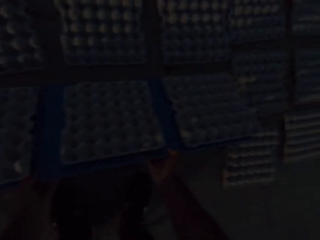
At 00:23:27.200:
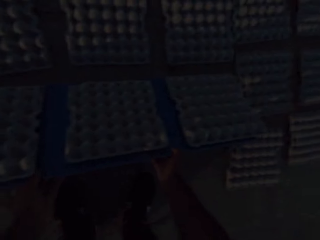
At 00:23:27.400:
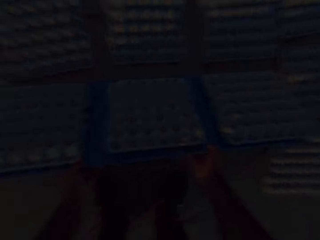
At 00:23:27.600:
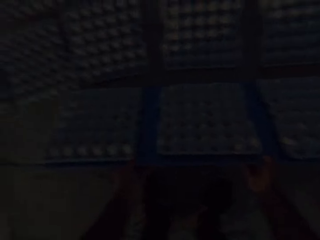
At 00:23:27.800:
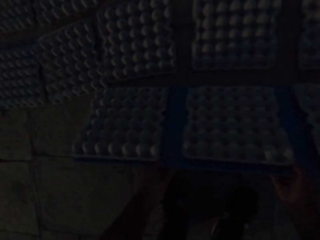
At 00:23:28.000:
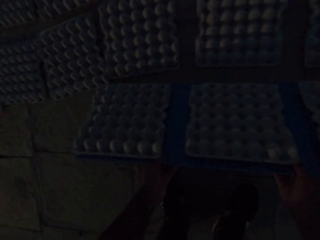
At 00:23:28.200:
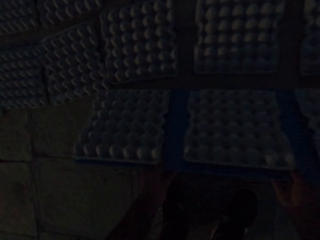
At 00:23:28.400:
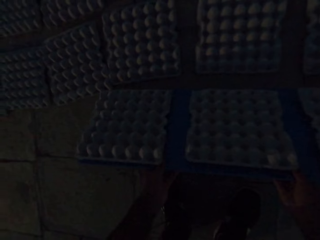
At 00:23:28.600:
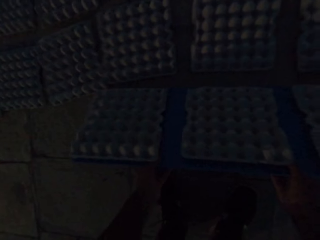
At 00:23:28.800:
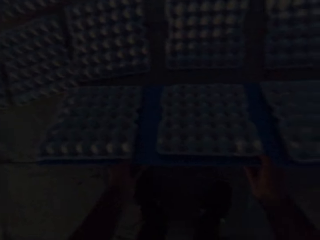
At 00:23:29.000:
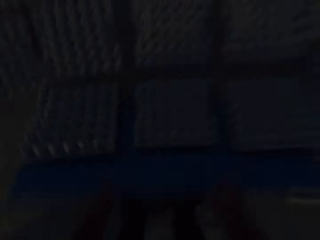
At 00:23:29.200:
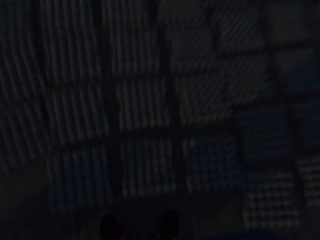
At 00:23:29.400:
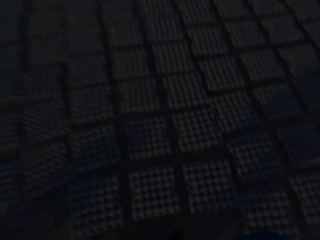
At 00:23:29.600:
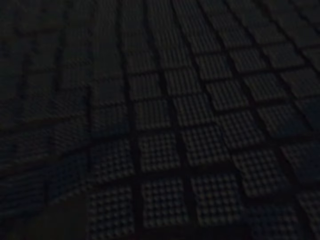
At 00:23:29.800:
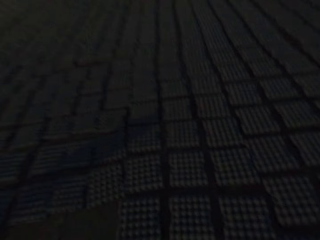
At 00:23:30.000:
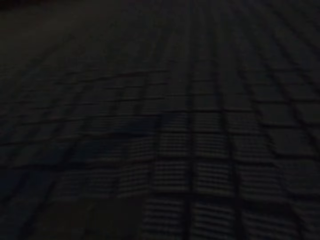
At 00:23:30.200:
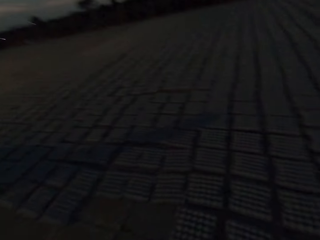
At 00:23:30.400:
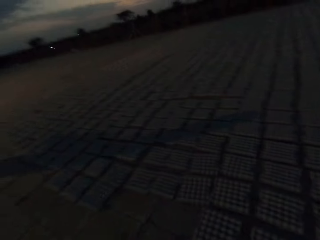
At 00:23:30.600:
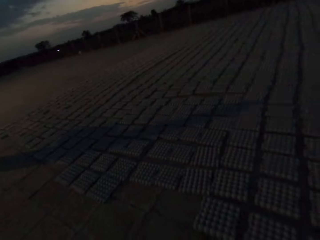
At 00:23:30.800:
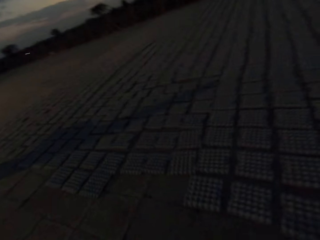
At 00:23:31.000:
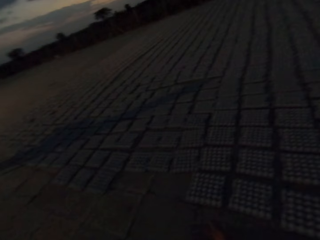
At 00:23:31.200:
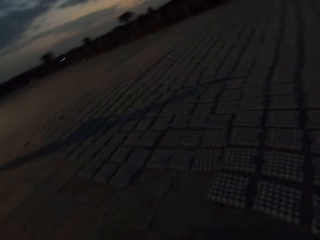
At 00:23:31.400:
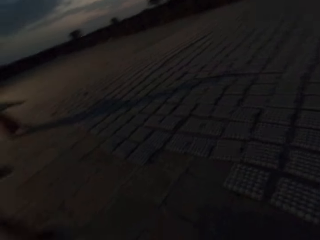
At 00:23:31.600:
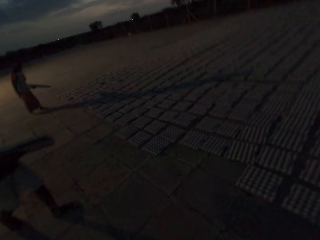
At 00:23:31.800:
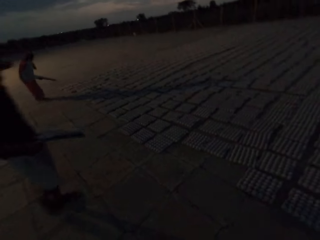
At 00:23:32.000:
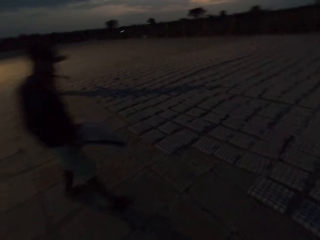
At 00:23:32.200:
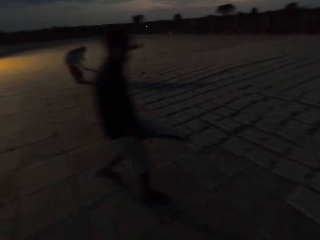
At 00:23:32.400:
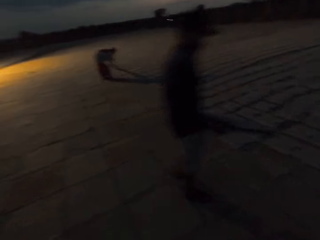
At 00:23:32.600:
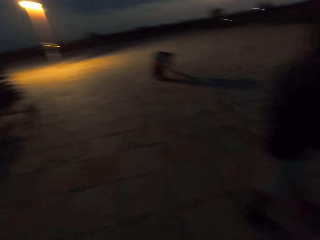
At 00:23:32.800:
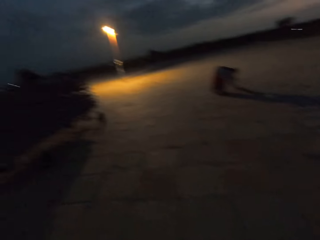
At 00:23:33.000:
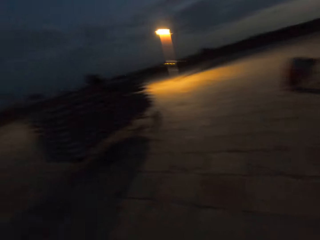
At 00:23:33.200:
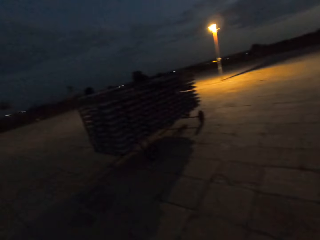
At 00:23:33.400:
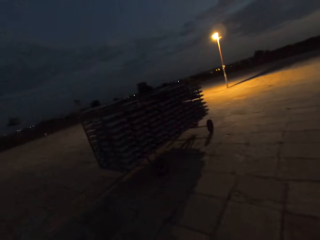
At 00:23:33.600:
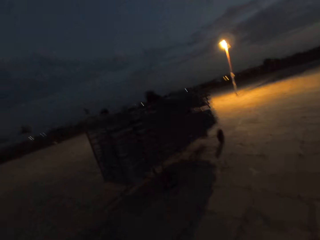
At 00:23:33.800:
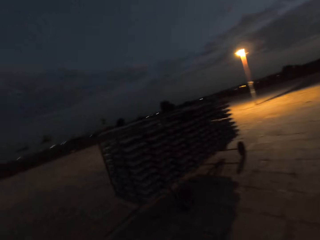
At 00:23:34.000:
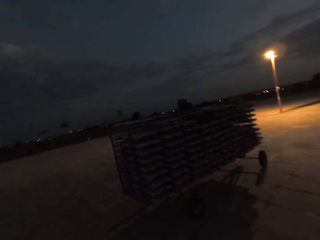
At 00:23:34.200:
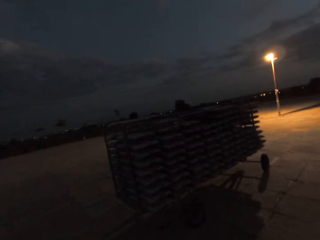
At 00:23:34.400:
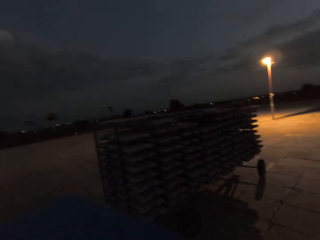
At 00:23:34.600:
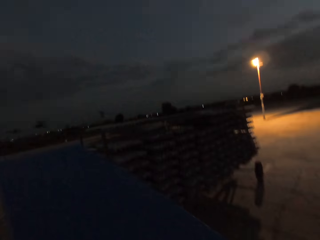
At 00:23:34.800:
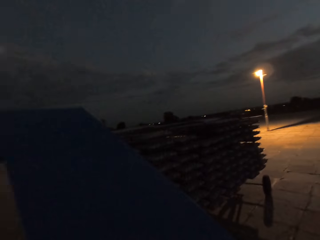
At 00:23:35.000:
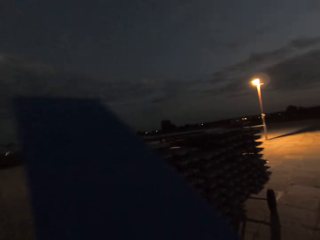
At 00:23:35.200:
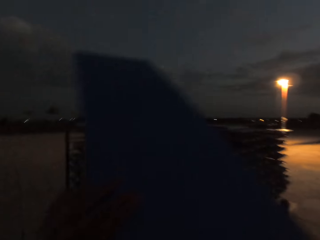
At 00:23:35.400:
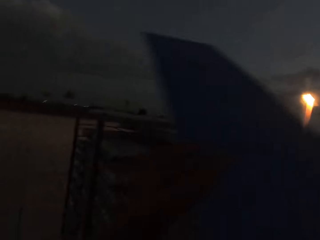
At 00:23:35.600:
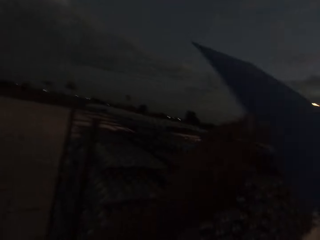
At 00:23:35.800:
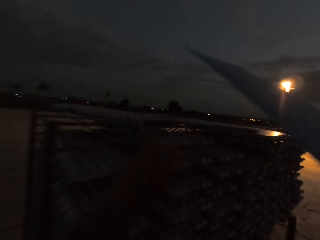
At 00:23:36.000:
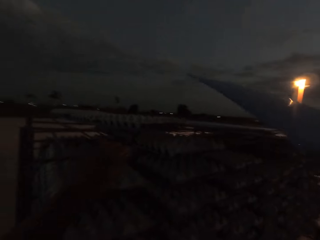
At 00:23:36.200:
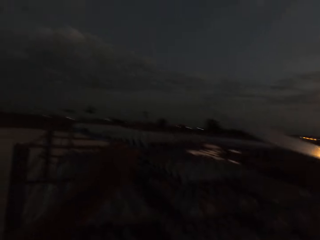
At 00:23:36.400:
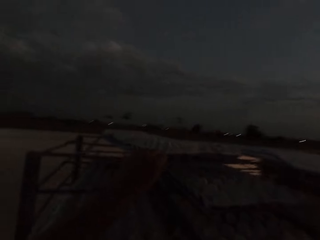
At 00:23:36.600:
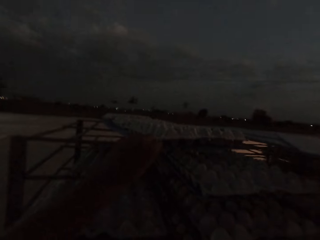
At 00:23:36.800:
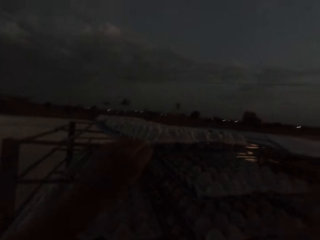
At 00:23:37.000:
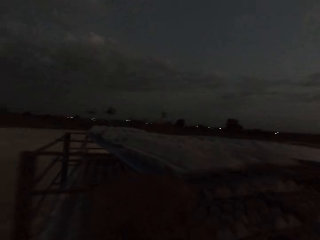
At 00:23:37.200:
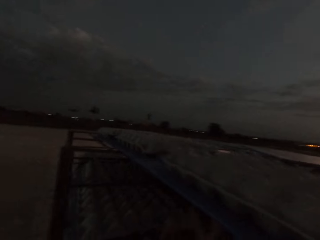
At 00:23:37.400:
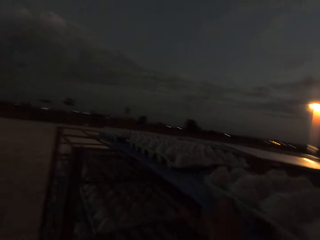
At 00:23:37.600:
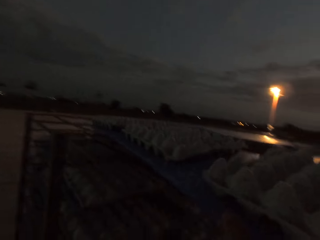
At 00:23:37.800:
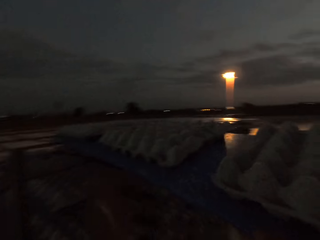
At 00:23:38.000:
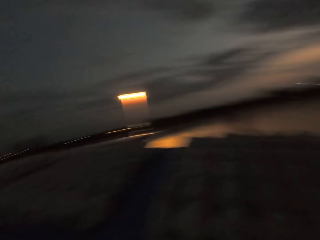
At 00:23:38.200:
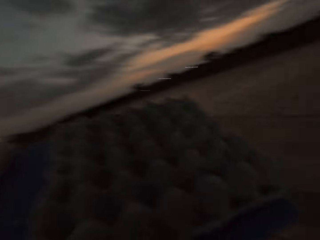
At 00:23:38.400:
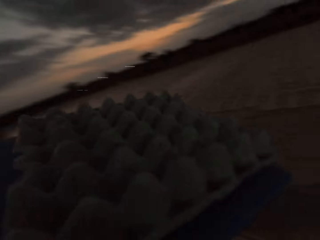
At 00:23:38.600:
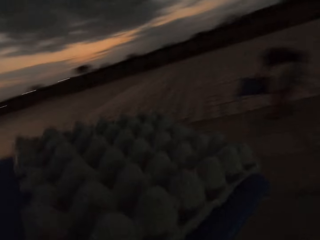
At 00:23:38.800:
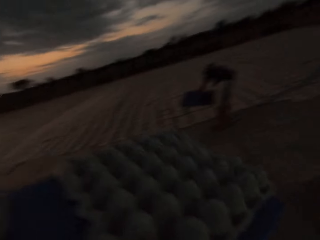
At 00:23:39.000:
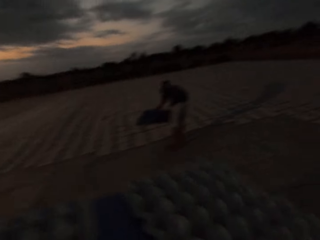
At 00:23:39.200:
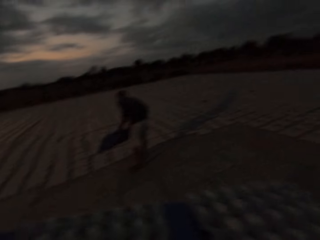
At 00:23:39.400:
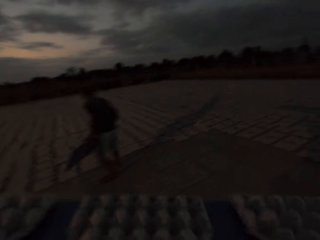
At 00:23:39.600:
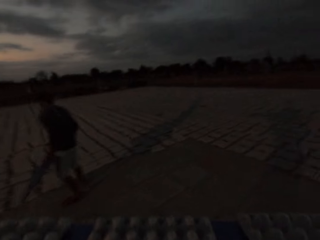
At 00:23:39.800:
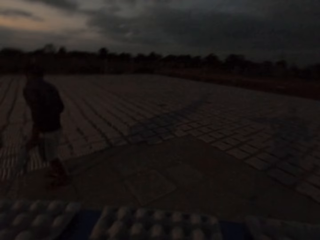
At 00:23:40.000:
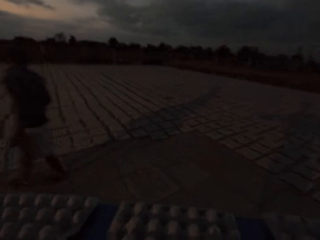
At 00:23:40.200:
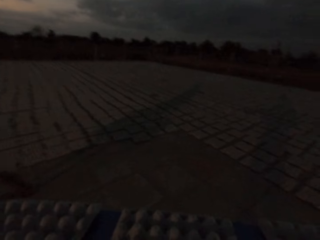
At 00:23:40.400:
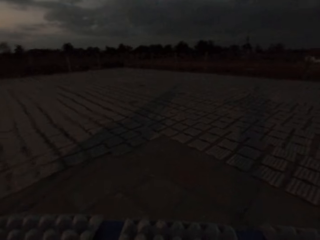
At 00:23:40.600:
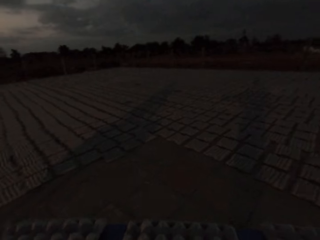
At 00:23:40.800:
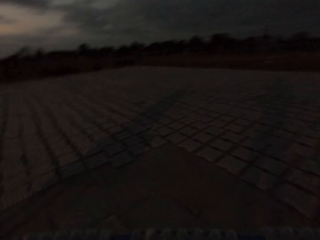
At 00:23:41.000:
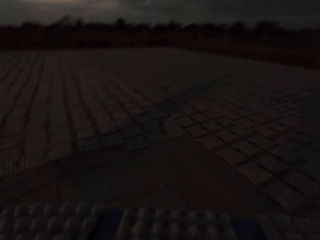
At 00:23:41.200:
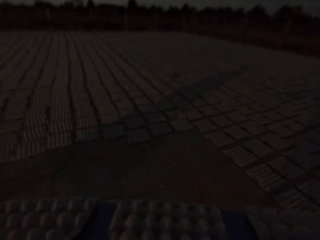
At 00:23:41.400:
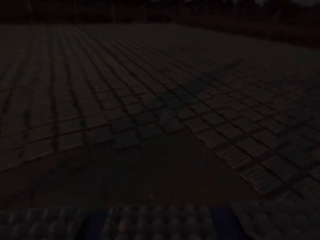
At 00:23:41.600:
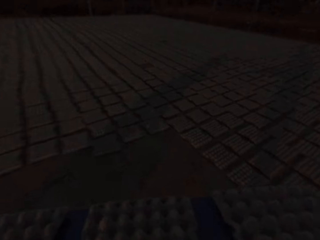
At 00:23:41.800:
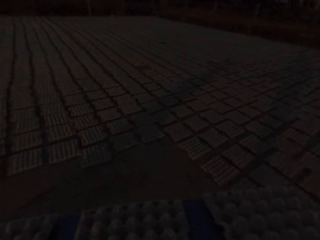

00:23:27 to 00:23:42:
The camera wearer places the egg crates from the tray onto the ground with his hands. He walks past the man. He places the tray on the rack with his right hand. He moves a tray of egg crates on the rack with his left hand. He picks the tray of egg crates from the rack with his hands.

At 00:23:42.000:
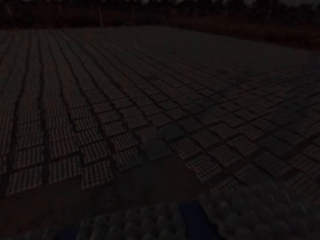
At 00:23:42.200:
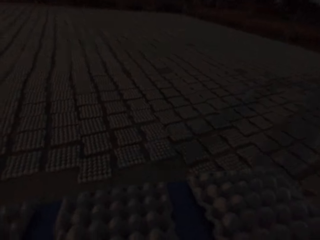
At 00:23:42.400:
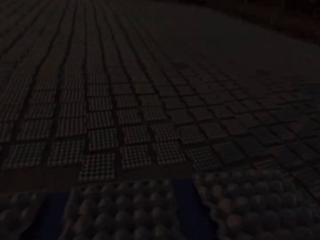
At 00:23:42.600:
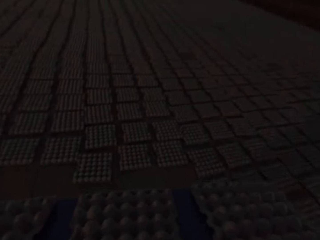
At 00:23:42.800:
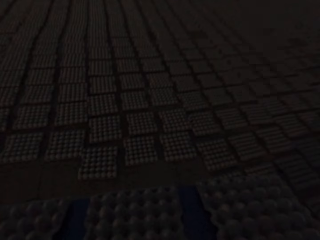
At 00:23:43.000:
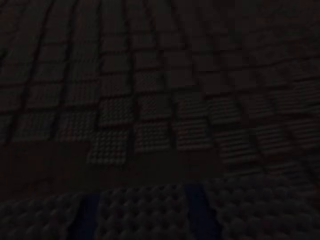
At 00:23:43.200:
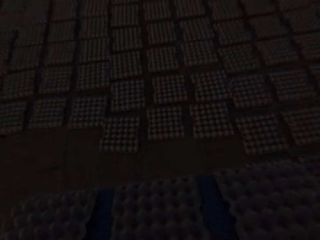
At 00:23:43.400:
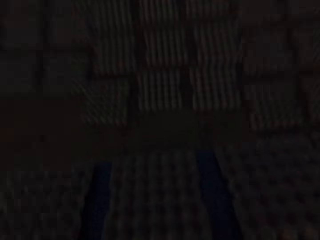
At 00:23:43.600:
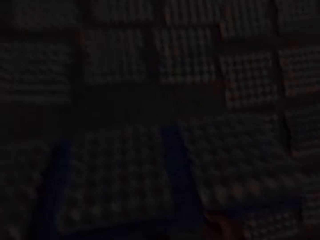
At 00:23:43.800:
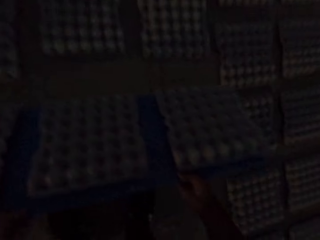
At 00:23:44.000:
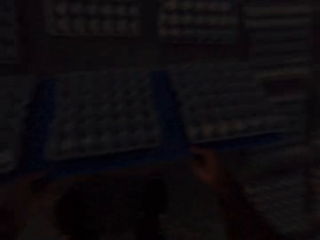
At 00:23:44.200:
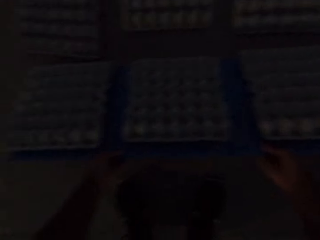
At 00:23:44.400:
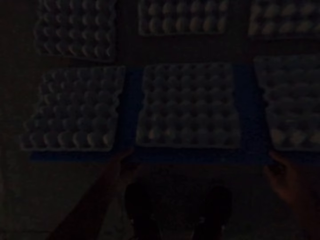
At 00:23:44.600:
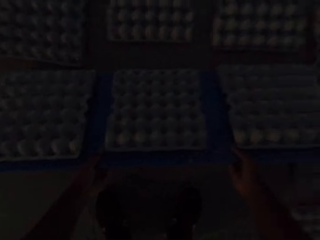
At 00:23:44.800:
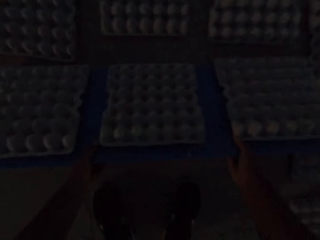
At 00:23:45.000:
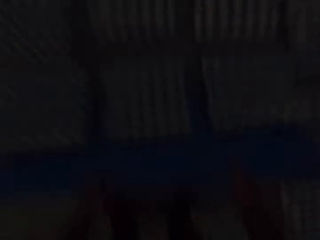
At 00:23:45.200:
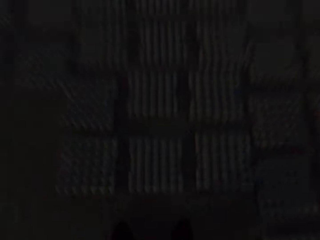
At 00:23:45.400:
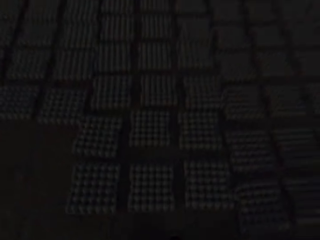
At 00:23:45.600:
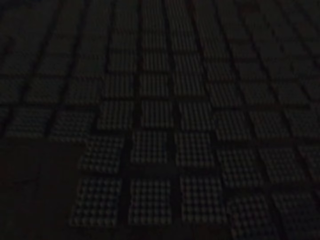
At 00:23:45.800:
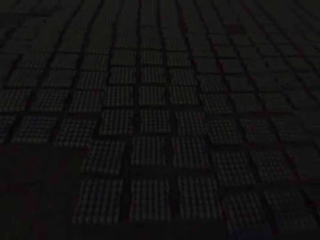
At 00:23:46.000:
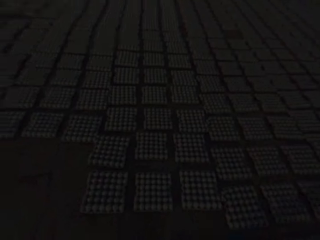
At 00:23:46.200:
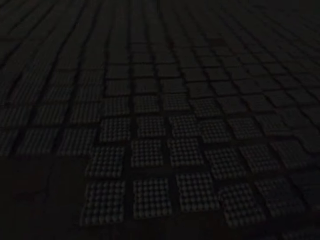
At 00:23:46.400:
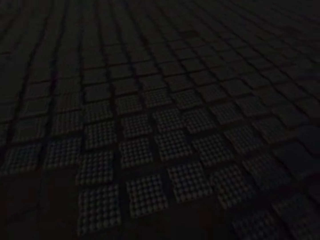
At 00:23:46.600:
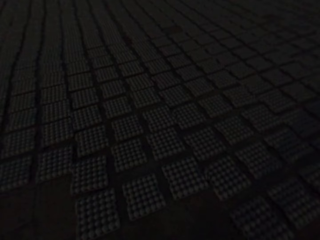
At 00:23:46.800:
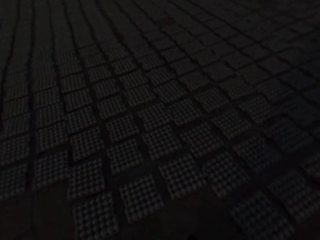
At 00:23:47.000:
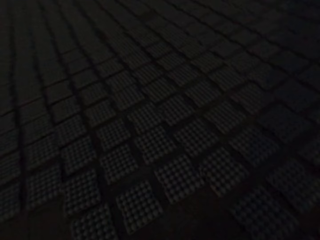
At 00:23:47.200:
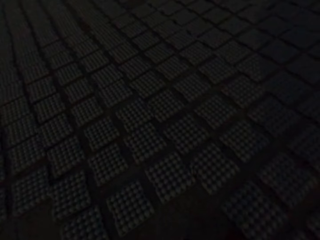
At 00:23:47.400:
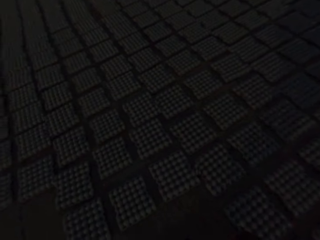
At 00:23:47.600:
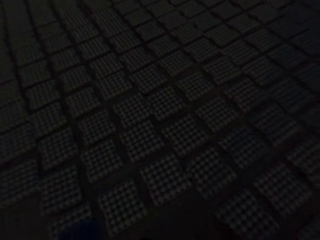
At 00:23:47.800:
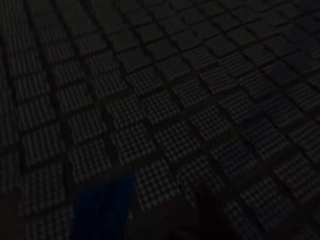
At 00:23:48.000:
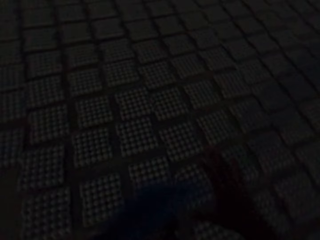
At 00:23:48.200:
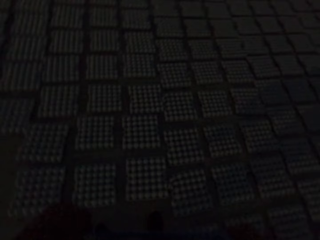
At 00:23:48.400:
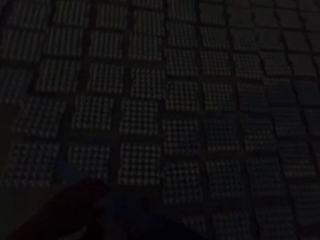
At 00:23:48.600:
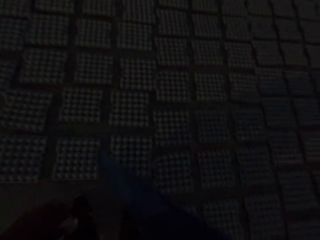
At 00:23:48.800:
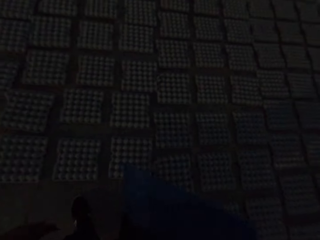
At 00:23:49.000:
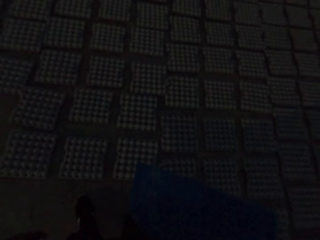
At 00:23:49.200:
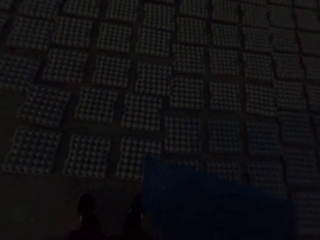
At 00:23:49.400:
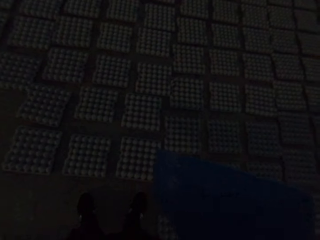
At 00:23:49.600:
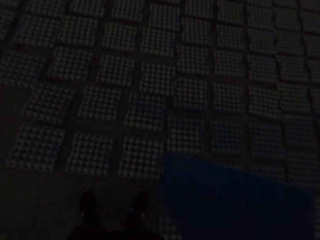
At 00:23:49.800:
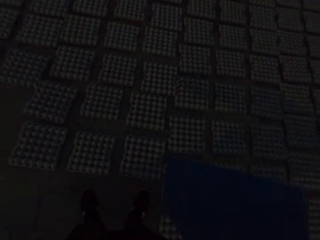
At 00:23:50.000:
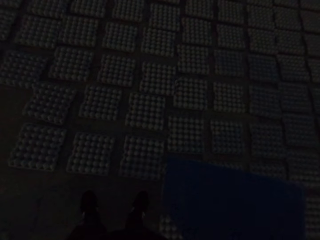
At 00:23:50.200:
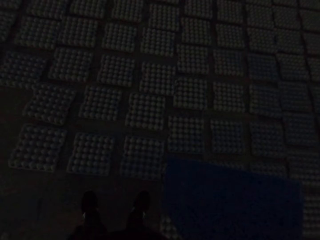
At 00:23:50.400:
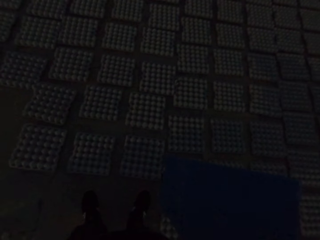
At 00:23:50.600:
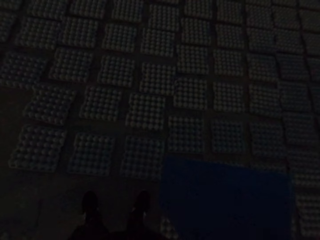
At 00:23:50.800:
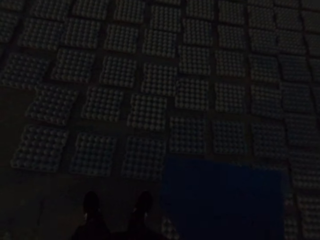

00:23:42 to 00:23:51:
The camera wearer places the egg crates from the tray onto the ground with his hands. A man converses with the camera wearer. The camera wearer passes the tray in his left hand to his right hand.
